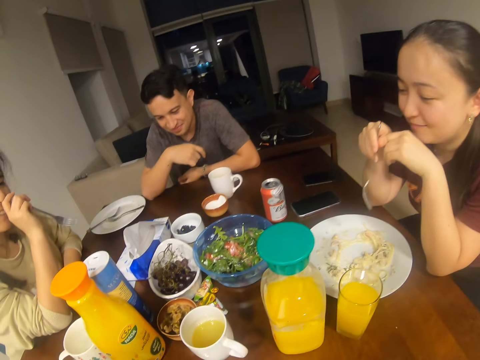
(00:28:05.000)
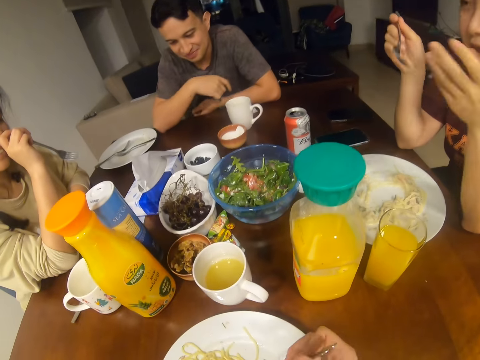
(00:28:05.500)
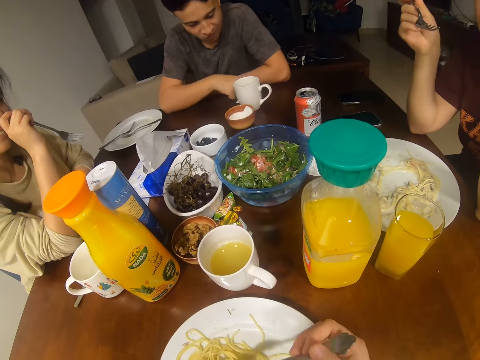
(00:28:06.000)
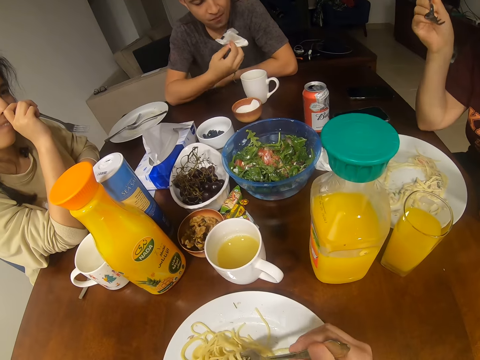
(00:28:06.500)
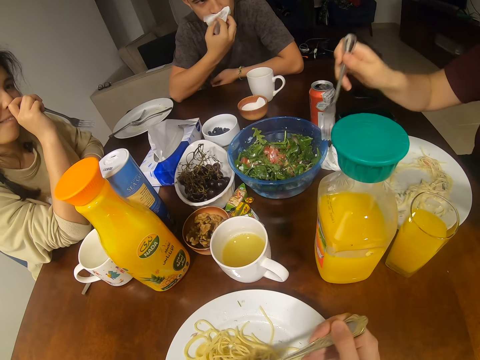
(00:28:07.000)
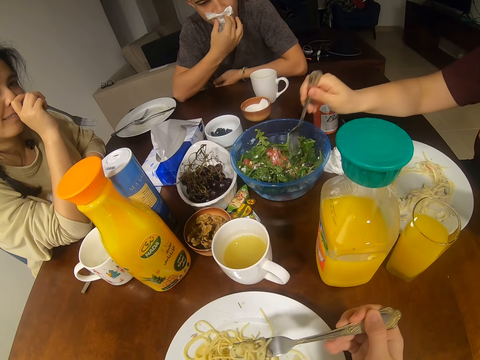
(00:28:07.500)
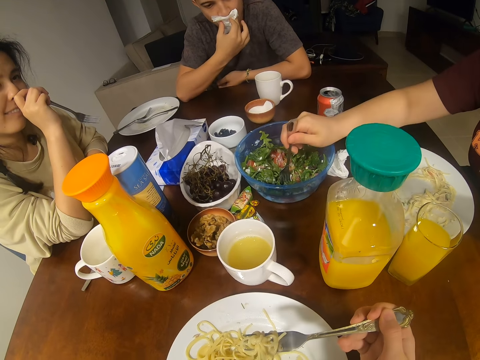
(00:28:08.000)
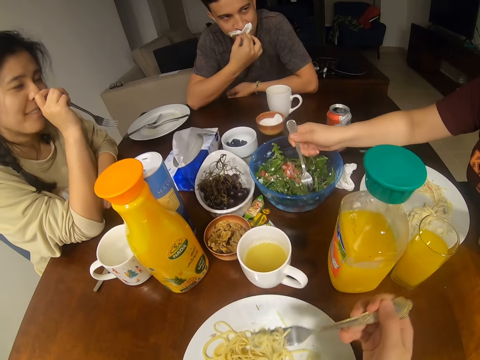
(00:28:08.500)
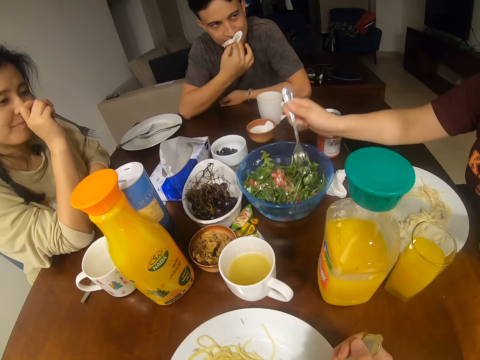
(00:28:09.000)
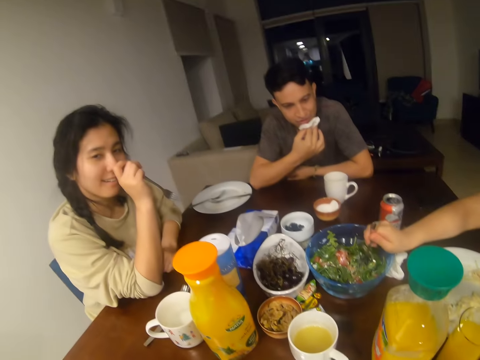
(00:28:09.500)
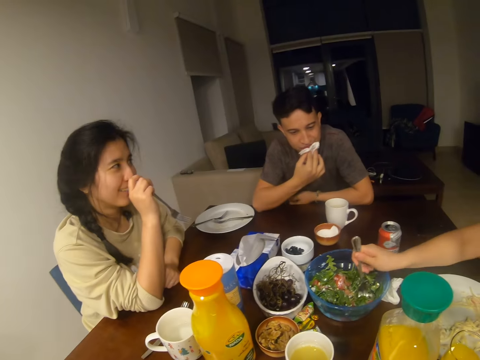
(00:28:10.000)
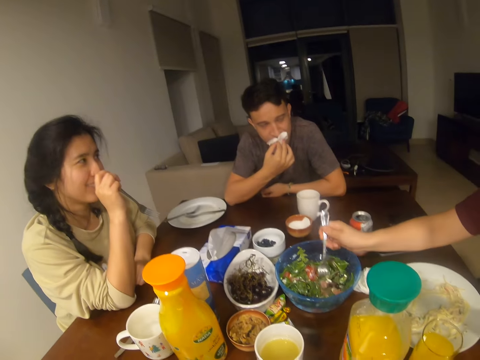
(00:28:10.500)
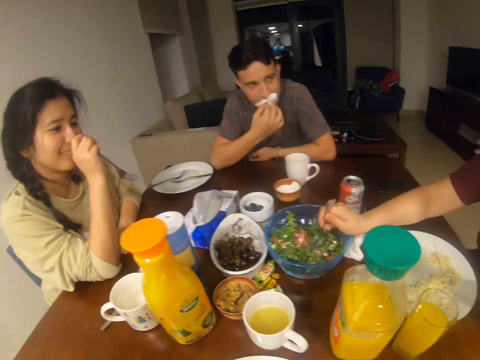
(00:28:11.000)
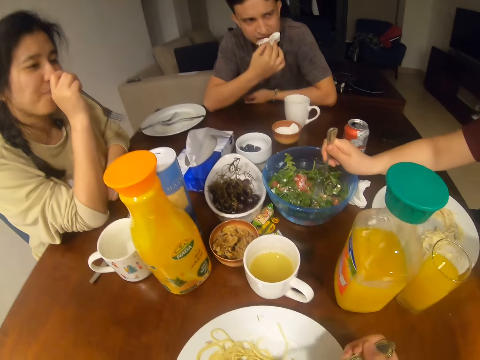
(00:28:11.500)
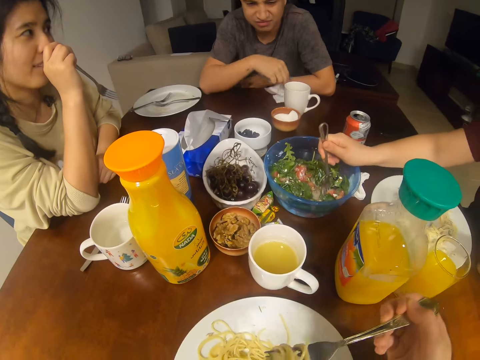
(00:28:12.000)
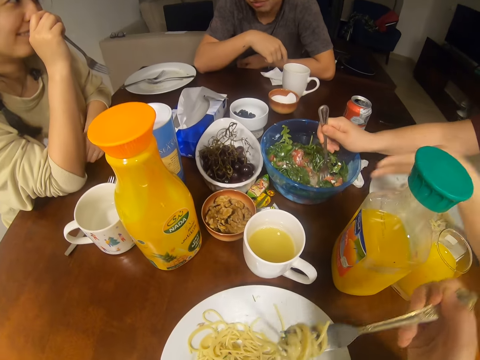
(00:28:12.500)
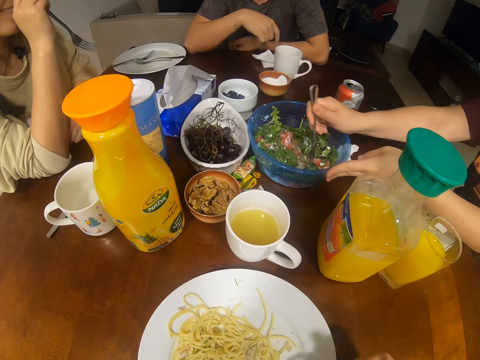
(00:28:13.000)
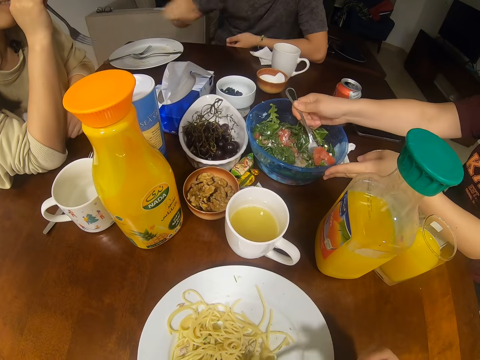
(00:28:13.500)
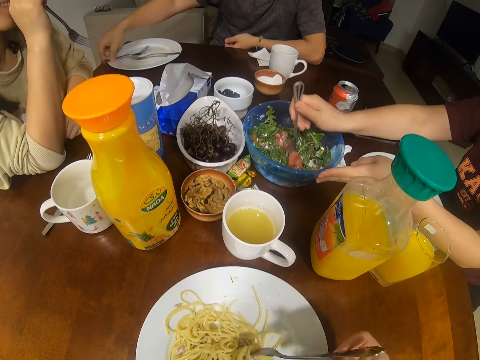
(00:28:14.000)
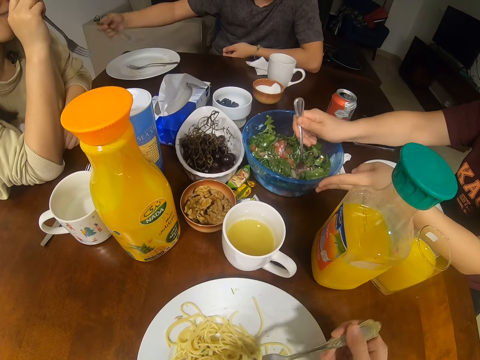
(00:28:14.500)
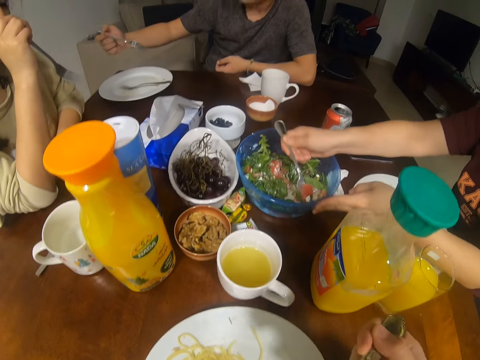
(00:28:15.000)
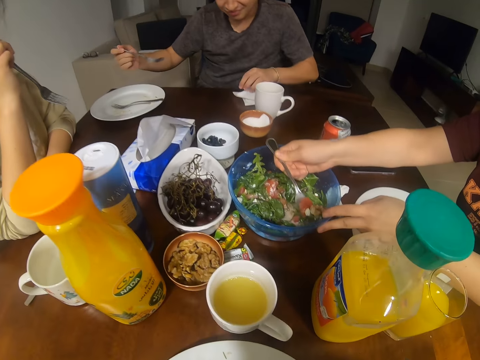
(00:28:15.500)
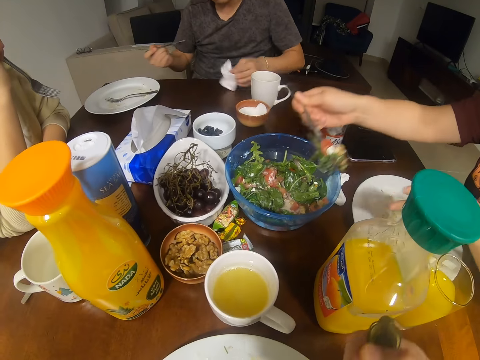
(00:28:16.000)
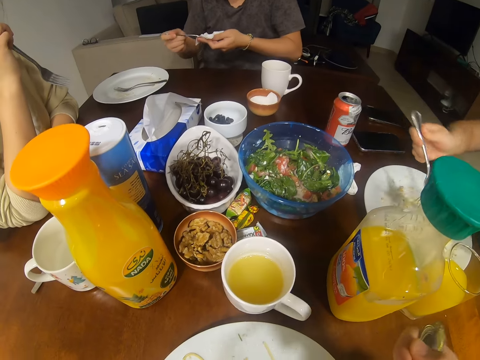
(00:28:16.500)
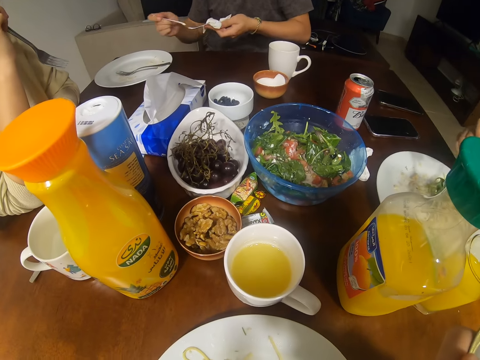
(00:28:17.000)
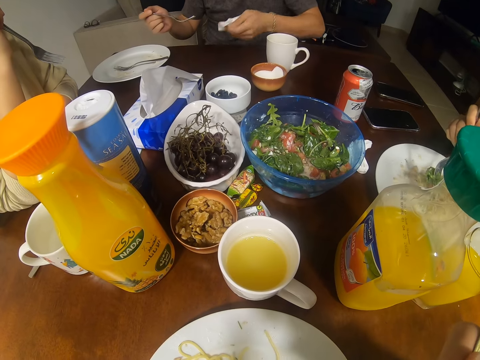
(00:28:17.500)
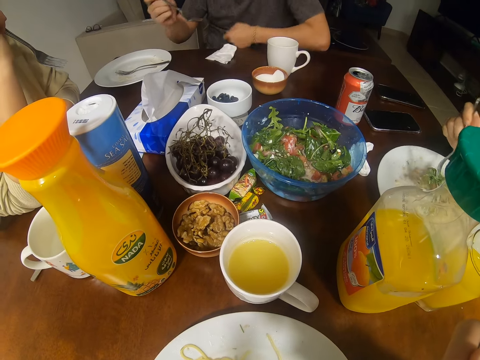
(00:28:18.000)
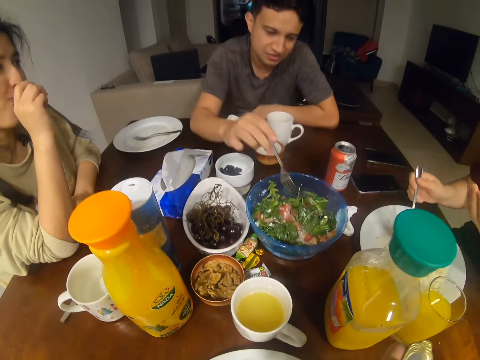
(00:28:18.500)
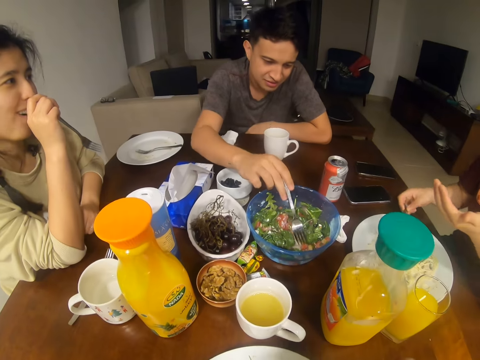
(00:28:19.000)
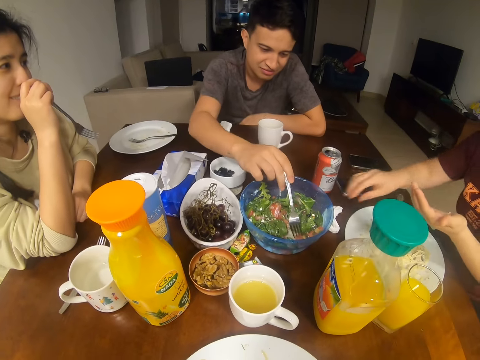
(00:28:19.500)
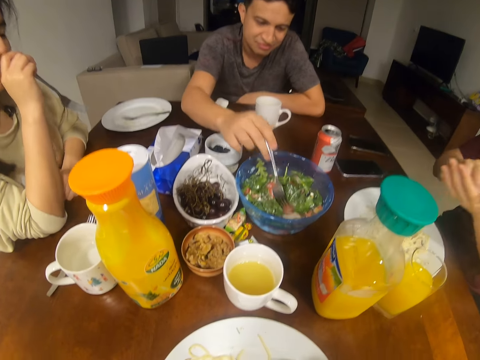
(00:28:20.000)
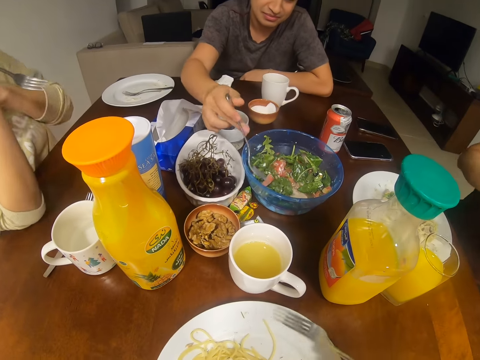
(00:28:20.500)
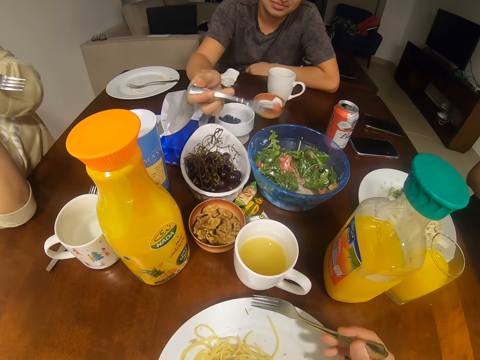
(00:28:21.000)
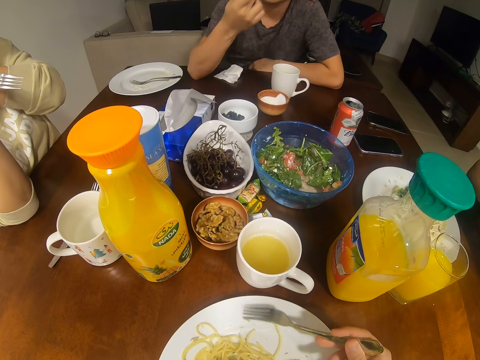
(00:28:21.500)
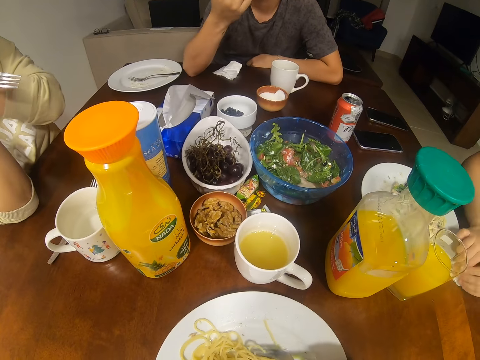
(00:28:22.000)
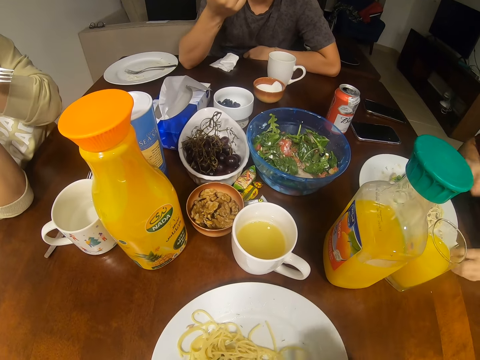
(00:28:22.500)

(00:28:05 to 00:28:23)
A girl talks at the camera wearer. A man picks up a serviette and wipes his mouth. The camera wearer scoops the spaghetti. A woman dips a fork in the bowl and holds the bowl. The camera wearer eats the spaghetti. The man picks up a fork. The woman scoops salad. The man picks up the serviette and wipes the fork. A person looks at the girl. The man dips the fork in the bowl. The girl picks up a serviette. The man picks up a fruit.

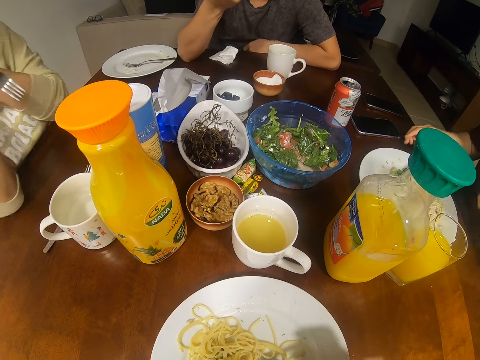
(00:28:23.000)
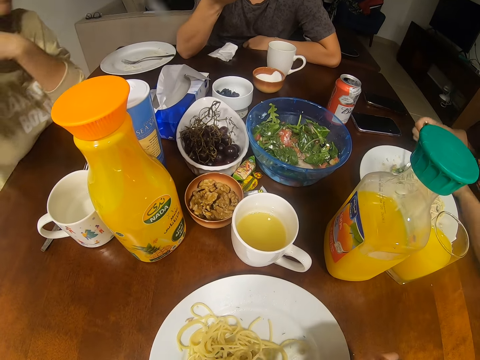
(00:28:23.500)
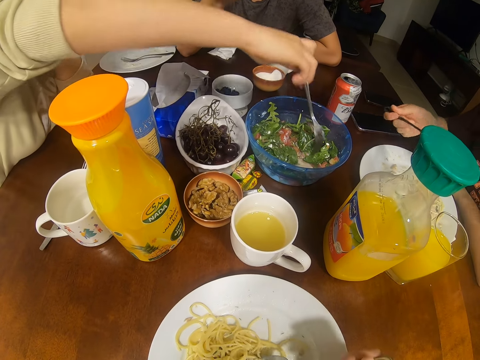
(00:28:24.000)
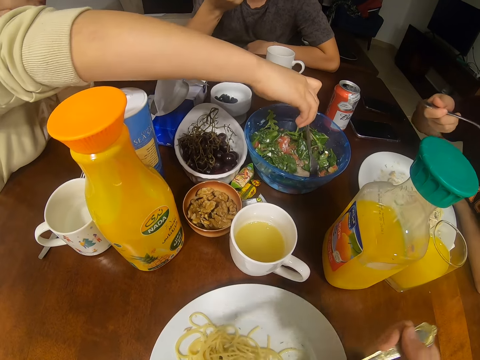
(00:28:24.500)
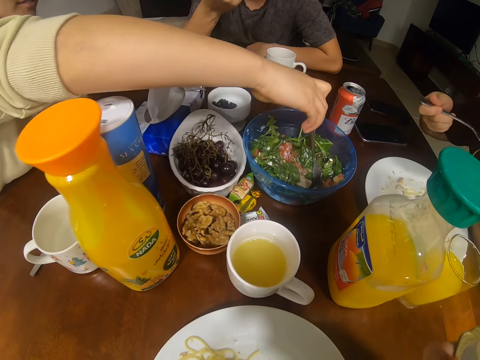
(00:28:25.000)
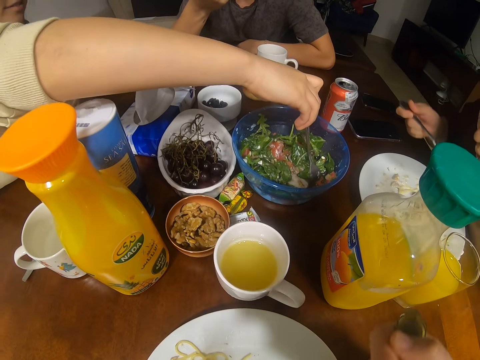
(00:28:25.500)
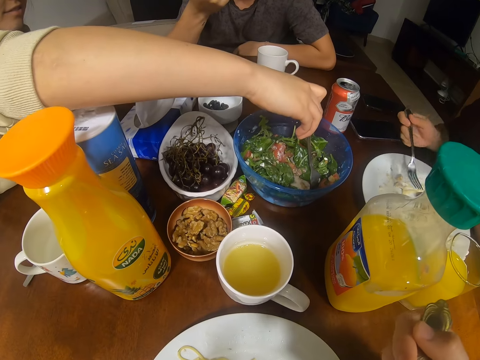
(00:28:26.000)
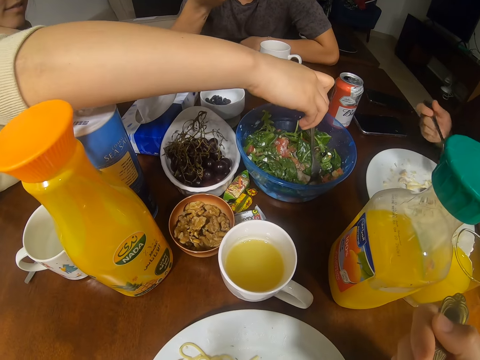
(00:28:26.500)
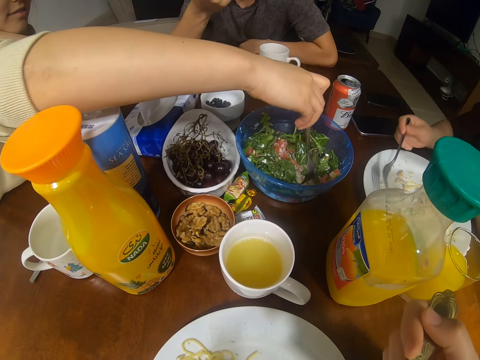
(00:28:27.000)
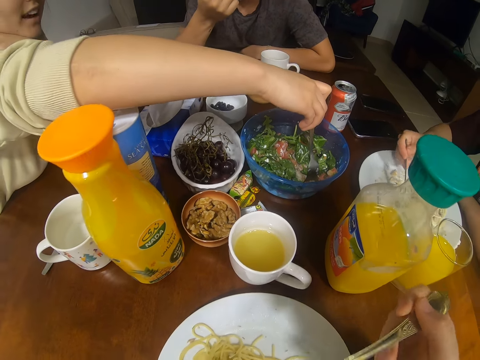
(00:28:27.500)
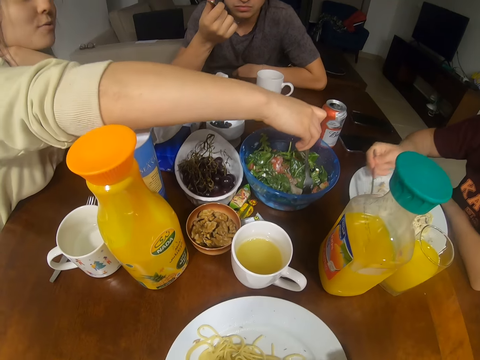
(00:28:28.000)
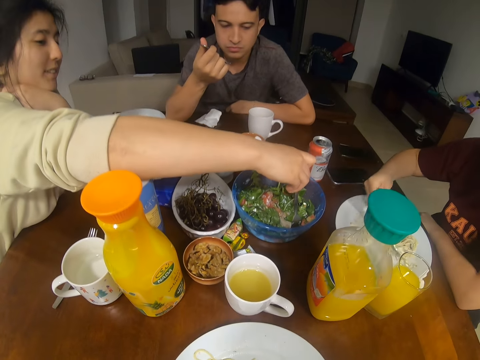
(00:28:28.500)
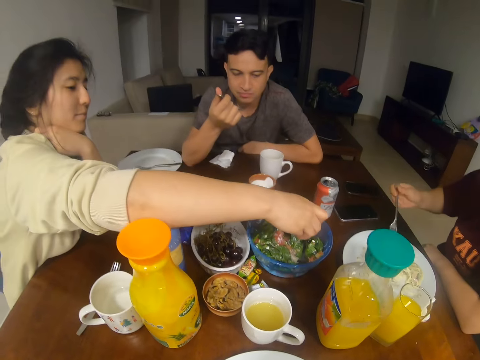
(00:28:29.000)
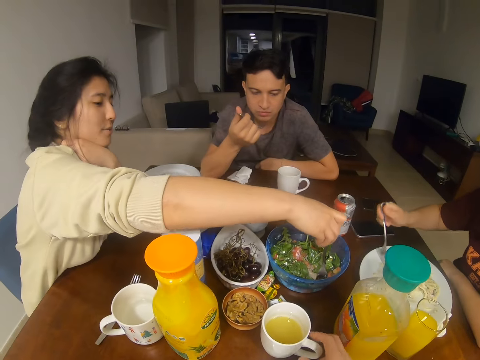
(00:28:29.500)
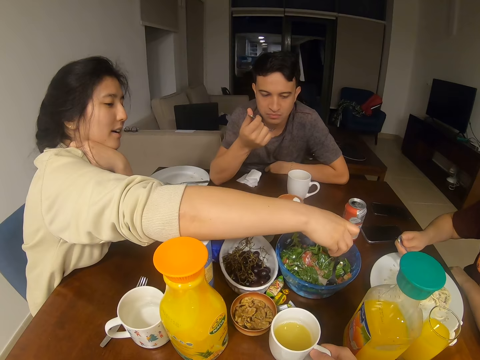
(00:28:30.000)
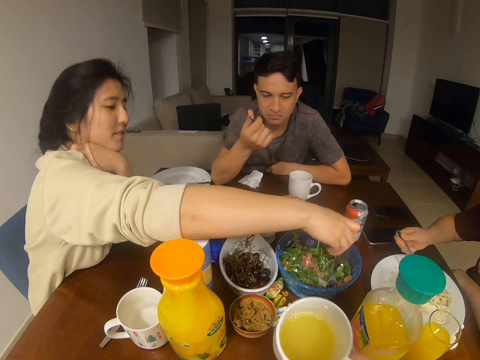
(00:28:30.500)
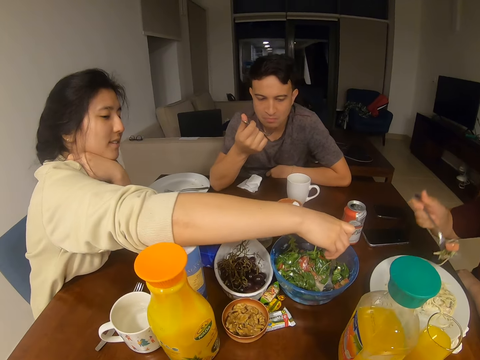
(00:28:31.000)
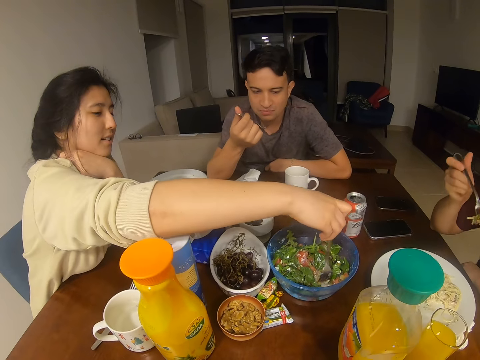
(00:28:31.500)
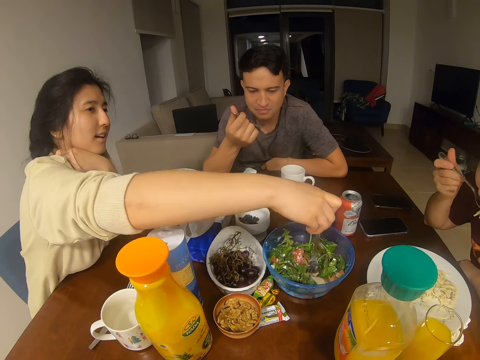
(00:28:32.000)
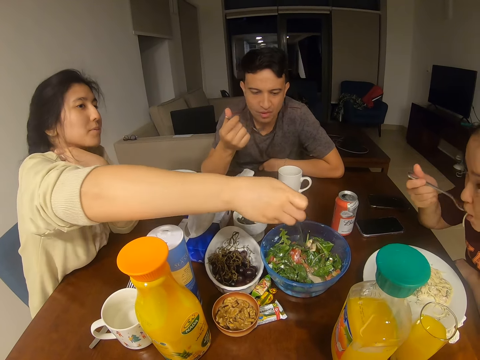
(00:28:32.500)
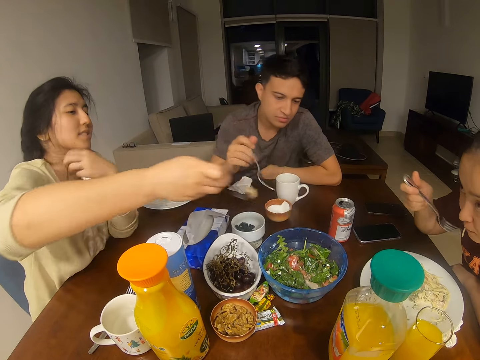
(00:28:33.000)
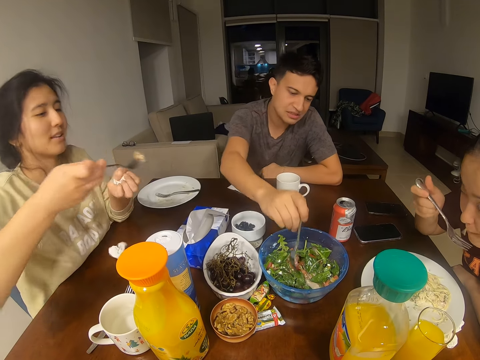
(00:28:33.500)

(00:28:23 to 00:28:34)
A woman dips a fork in the bowl. The camera wearer scoops the spaghetti. They eat the spaghetti. They pick up a juice. They drink the juice. A girl eats spaghetti. The woman picks up a fruit.
